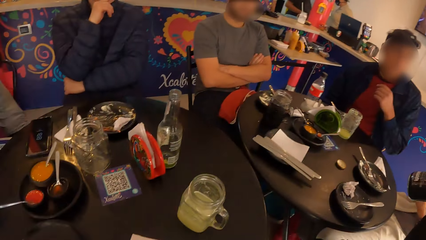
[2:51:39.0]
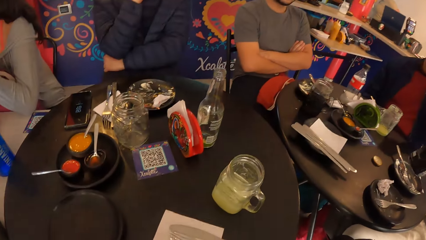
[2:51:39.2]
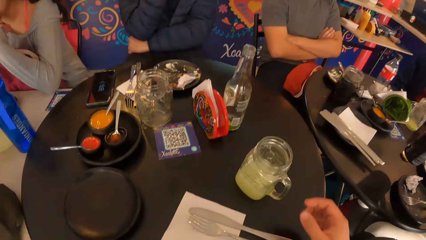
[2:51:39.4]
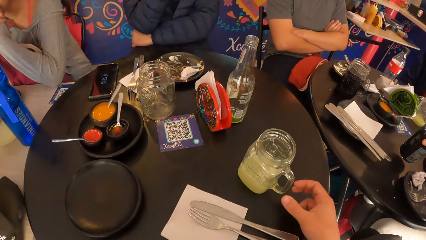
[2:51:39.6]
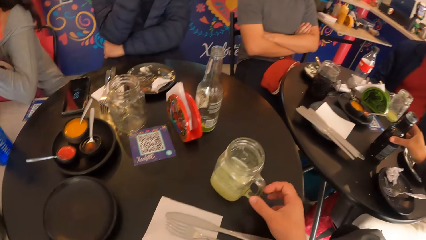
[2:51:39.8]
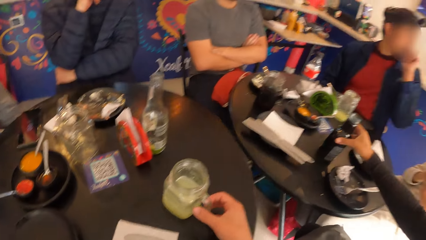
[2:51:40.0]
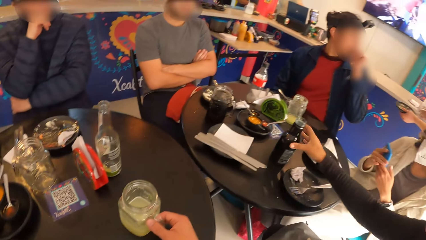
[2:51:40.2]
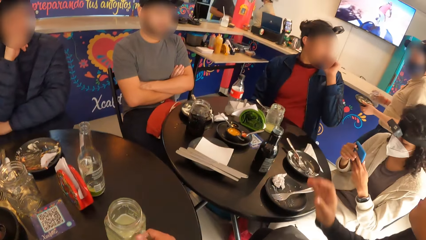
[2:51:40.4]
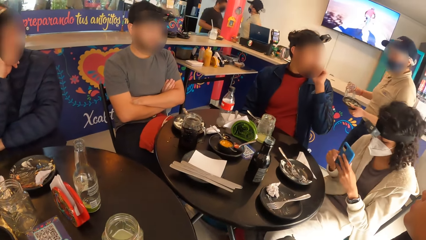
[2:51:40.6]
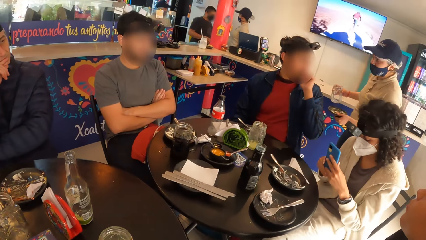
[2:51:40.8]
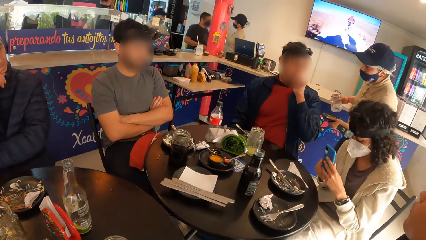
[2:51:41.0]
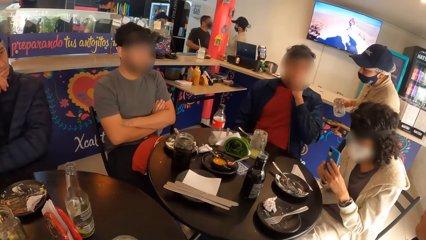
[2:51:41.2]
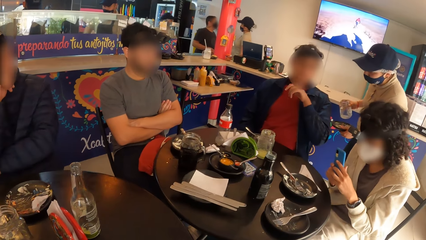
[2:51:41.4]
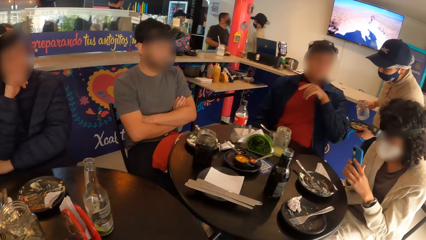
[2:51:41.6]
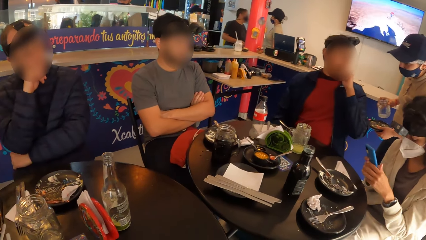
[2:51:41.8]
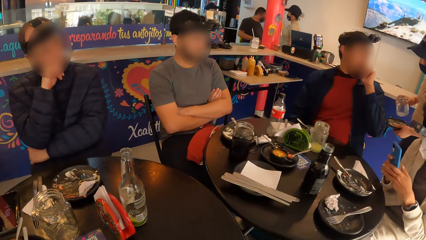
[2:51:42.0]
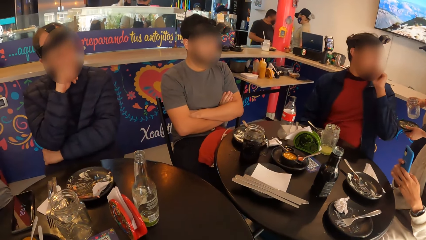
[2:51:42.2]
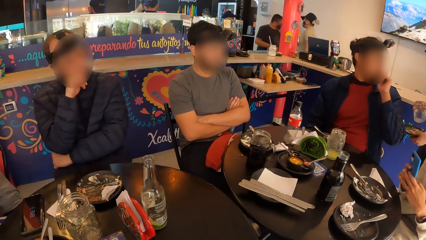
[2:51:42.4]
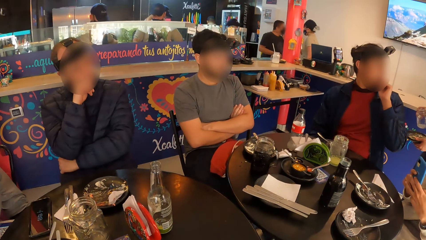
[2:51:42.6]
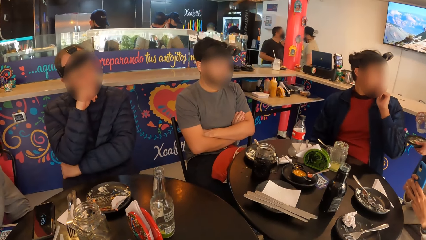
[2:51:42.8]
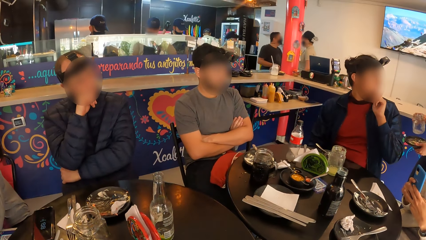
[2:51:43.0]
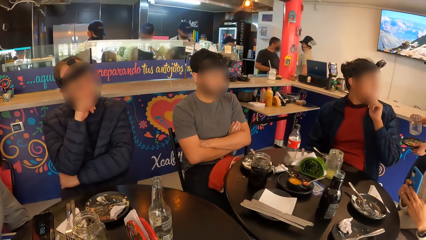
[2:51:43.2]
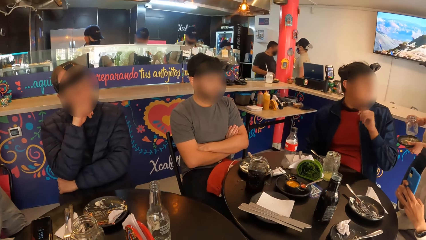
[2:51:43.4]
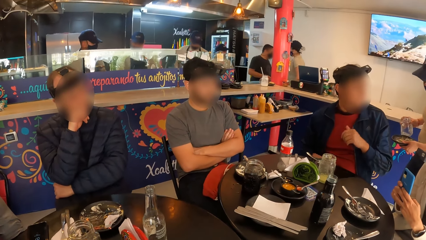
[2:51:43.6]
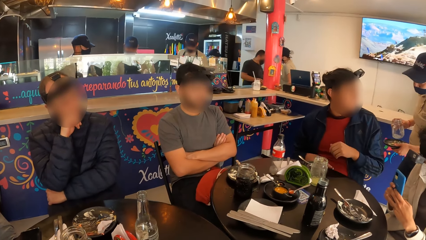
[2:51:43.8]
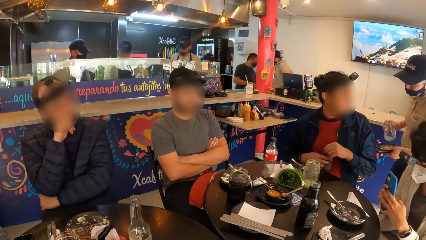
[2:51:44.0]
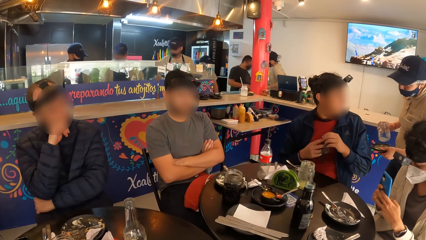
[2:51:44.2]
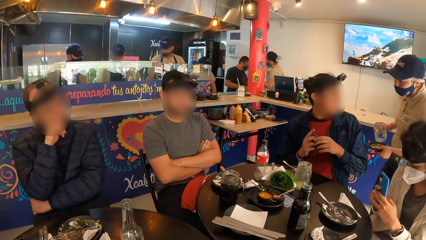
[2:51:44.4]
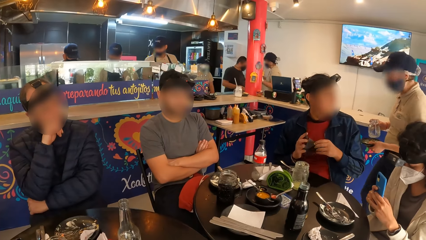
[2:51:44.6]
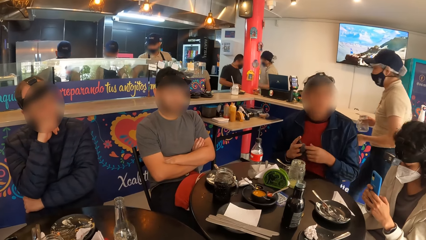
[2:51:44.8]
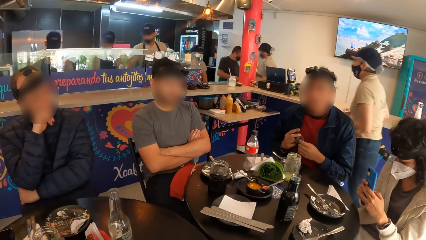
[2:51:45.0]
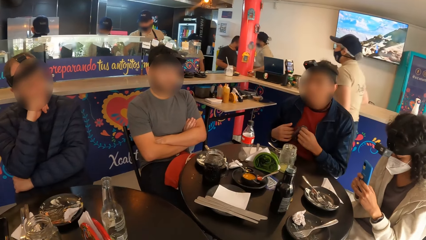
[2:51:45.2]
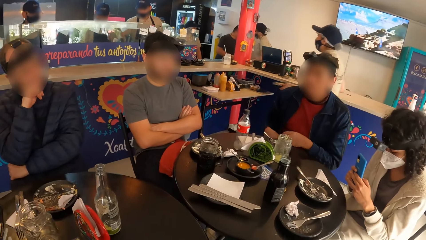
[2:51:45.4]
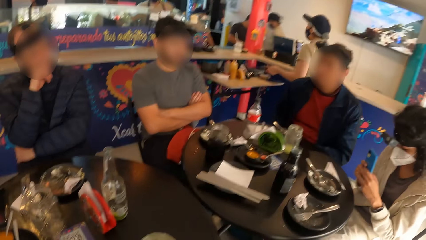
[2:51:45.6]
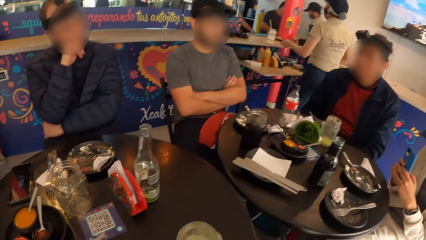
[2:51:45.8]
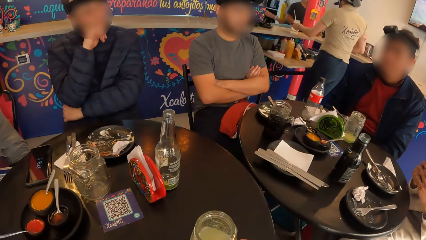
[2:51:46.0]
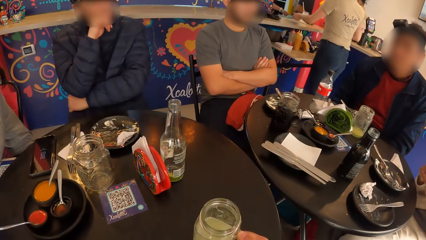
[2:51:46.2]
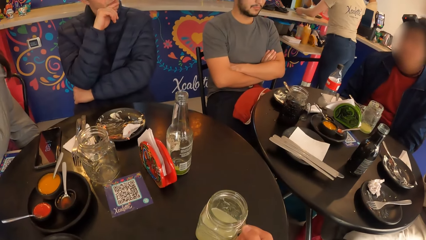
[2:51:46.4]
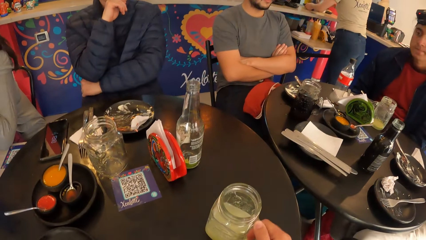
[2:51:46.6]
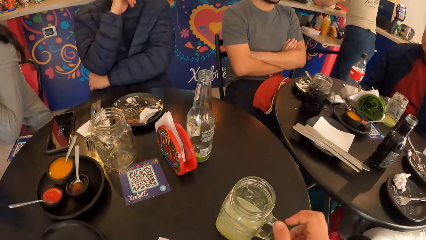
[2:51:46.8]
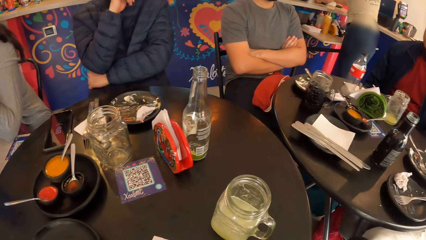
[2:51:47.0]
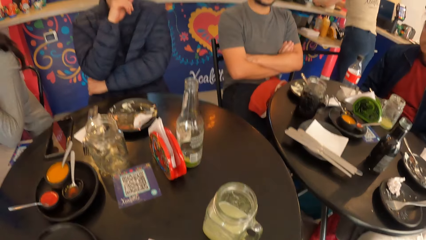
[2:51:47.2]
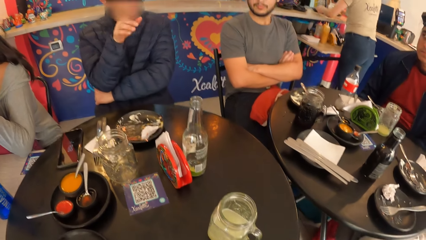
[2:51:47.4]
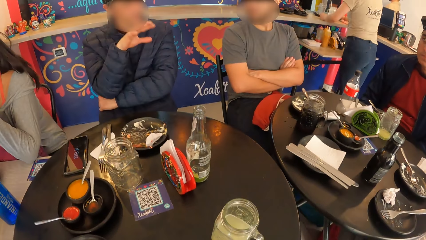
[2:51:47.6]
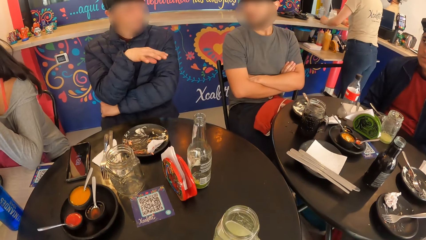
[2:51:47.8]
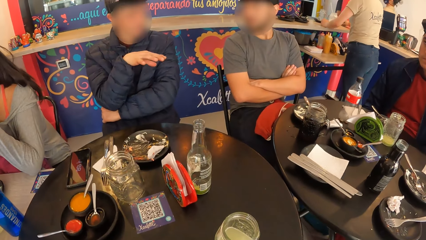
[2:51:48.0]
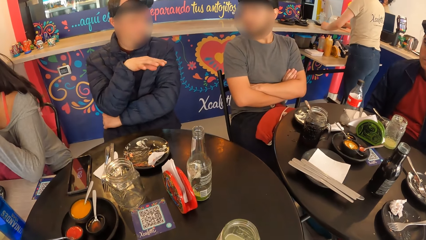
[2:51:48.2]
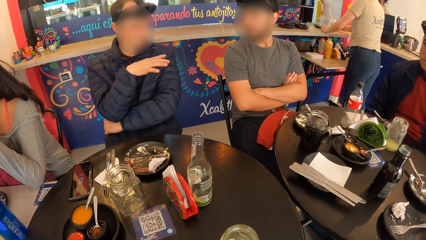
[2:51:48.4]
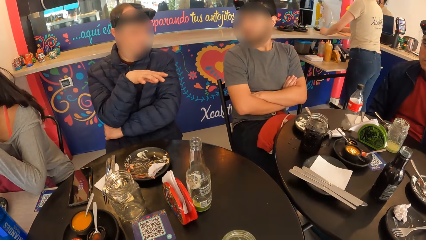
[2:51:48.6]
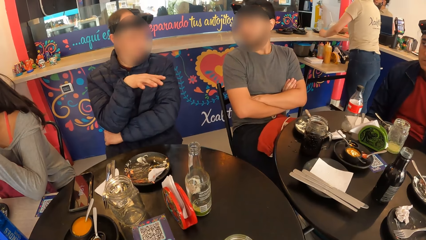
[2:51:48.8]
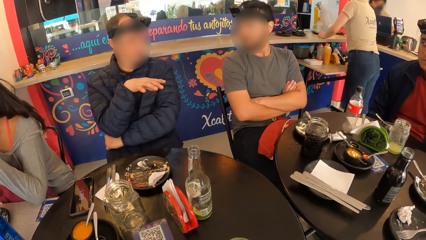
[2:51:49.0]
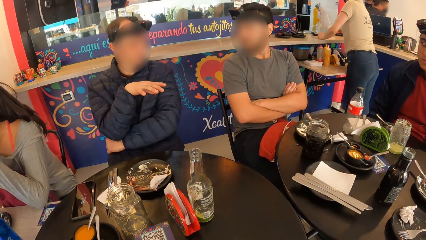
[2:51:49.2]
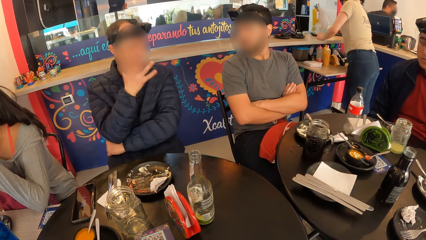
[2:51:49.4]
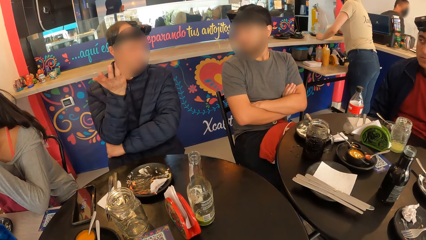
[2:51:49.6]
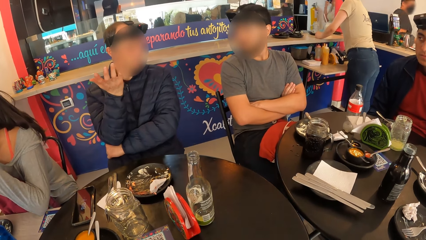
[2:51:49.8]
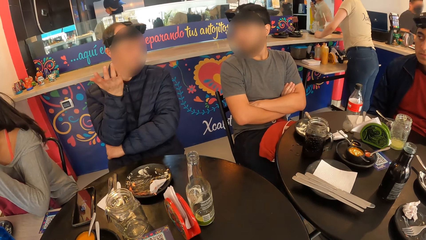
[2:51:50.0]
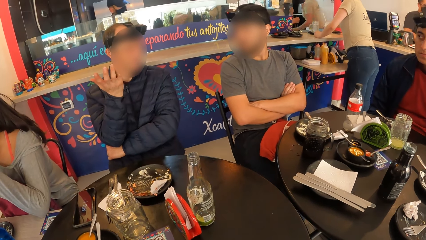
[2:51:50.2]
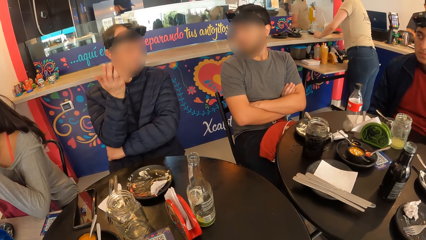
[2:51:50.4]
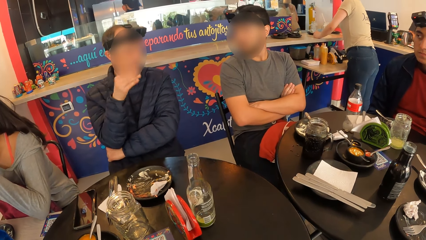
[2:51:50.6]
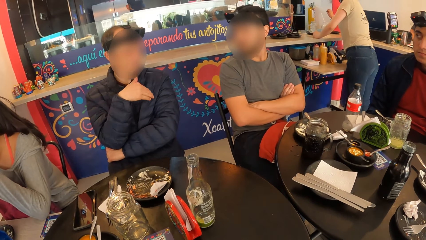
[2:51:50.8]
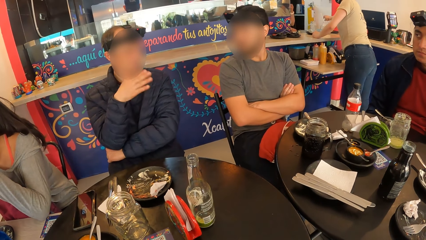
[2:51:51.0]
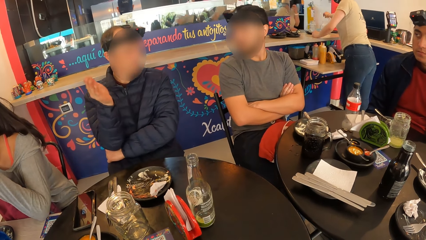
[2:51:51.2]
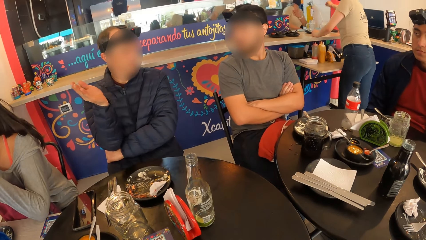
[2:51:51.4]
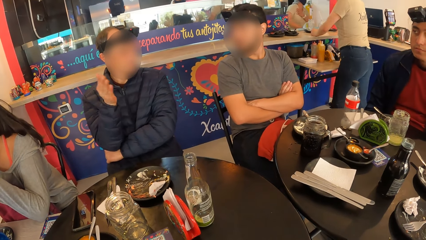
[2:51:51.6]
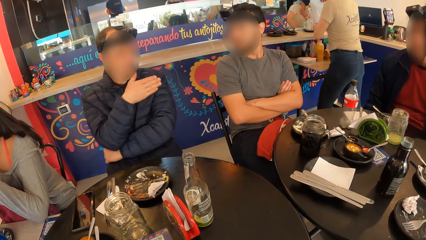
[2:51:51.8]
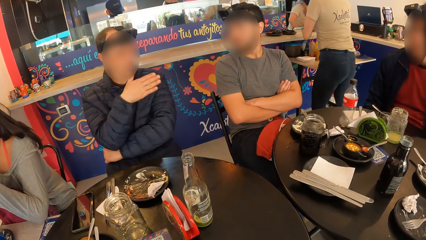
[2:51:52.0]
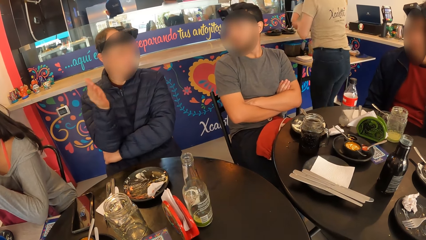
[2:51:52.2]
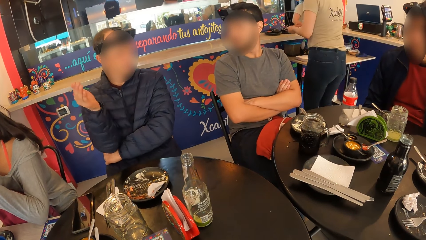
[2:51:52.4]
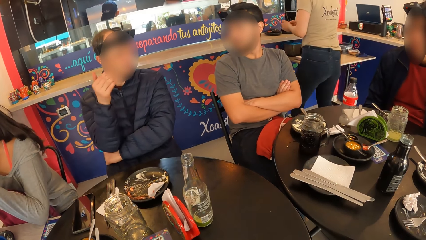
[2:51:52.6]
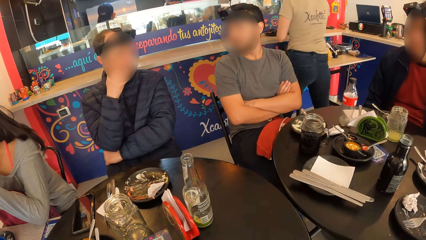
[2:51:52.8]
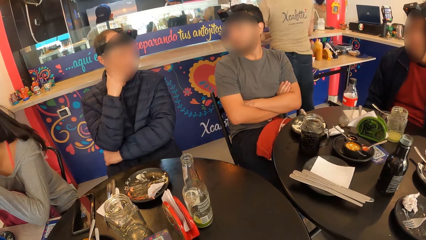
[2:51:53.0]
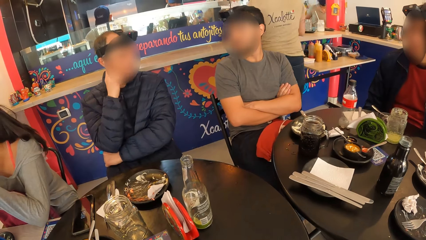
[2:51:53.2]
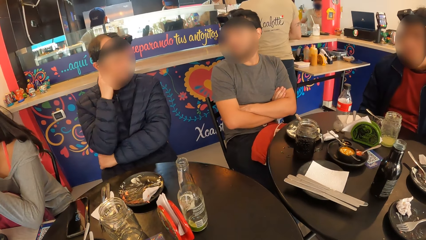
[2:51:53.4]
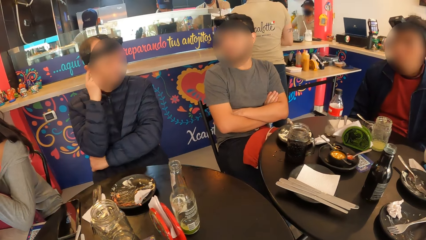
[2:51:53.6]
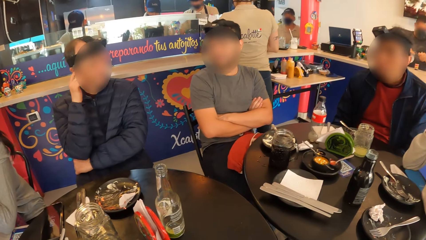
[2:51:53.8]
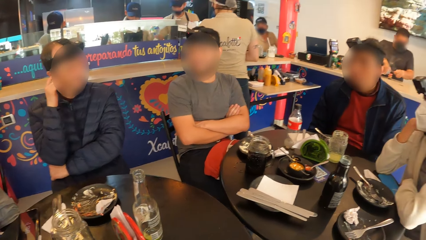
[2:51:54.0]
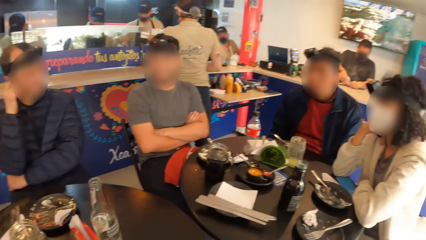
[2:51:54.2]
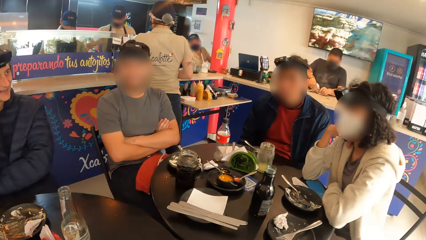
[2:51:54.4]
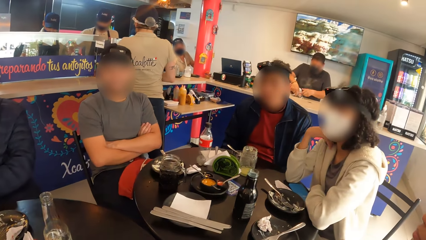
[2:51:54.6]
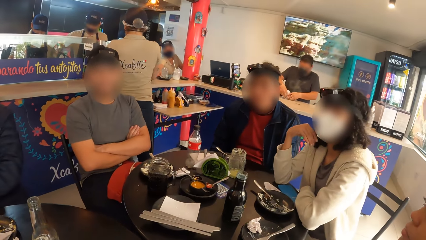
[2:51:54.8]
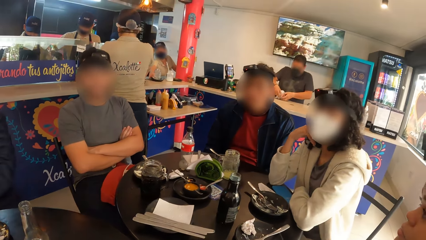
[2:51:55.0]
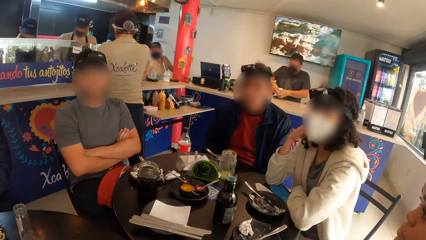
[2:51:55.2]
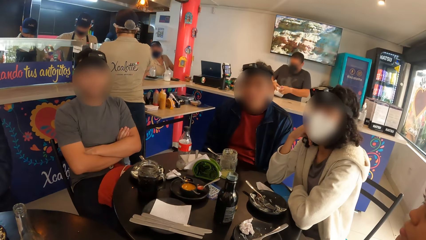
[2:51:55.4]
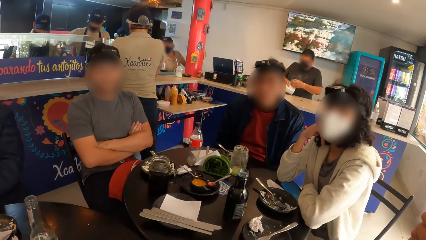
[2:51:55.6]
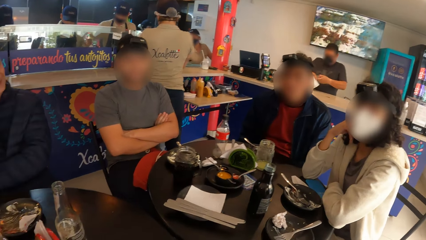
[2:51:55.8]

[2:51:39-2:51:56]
A man touches his face with his left hand. Another man drops the bottle on the table with his right hand. The camera wearer picks up a cup from the table with her right hand. The first man interacts with a woman. Another woman operates her mobile phone with both hands. Another man converses with the waiter. Another man interacts with the camera wearer and a group of people. Another man converses. He shakes his hand. The other woman places both hands on the table and touches her face with her right hand.
